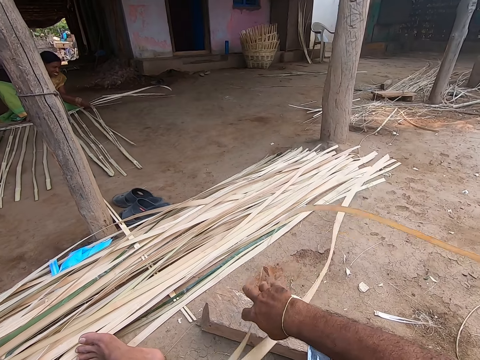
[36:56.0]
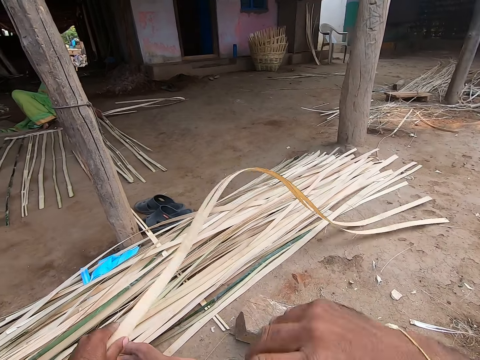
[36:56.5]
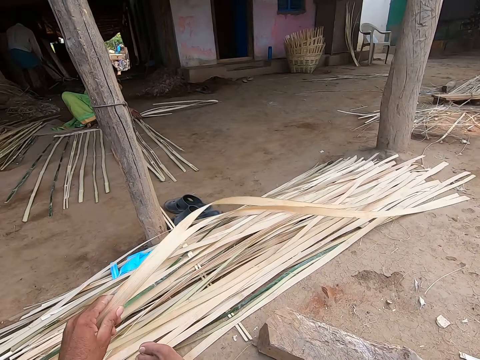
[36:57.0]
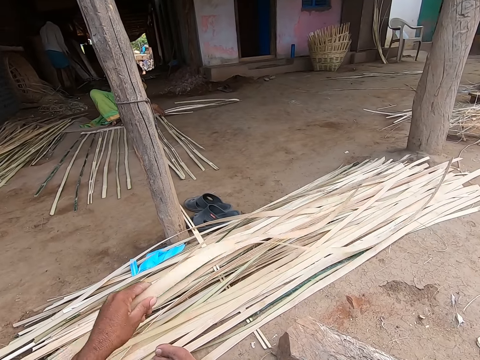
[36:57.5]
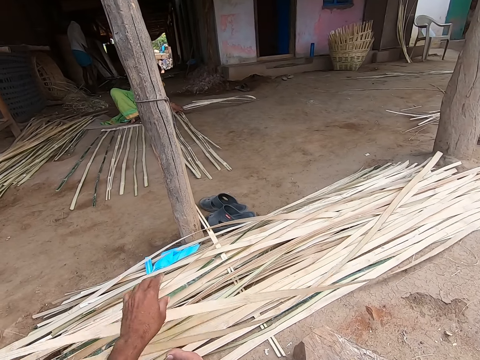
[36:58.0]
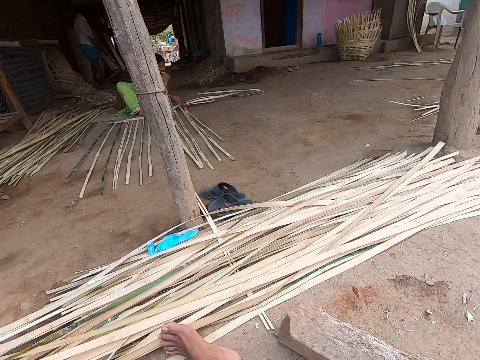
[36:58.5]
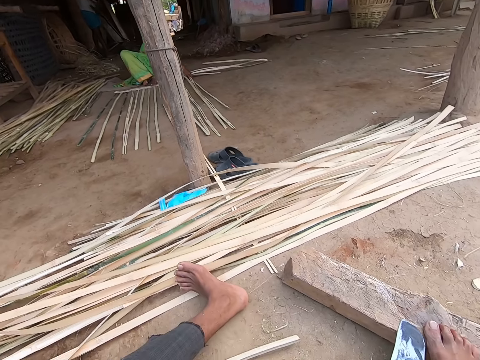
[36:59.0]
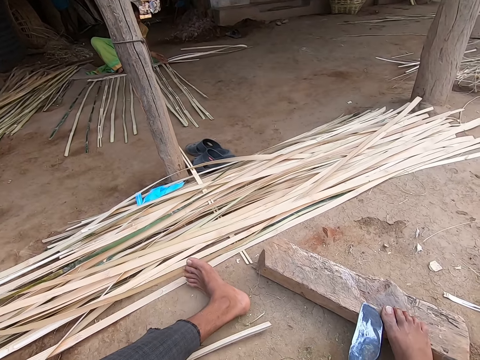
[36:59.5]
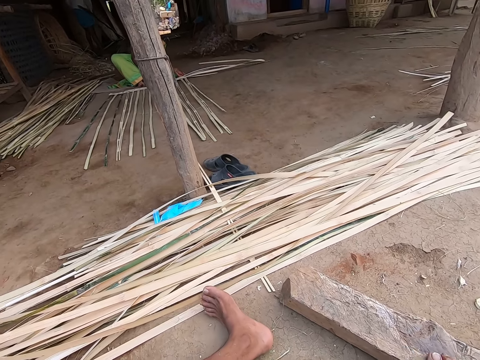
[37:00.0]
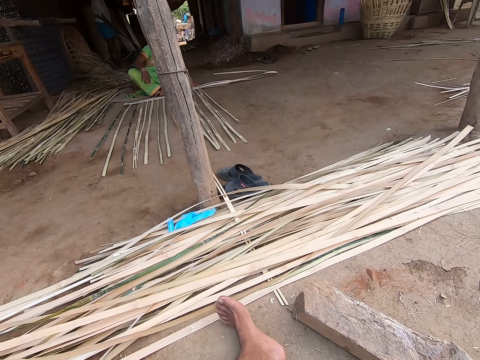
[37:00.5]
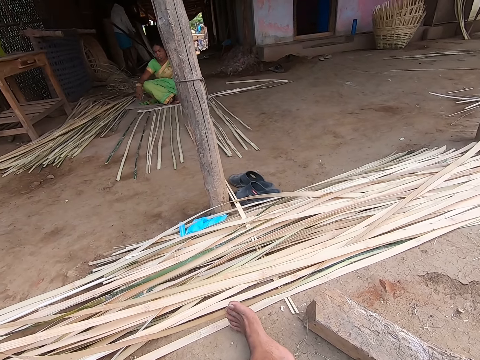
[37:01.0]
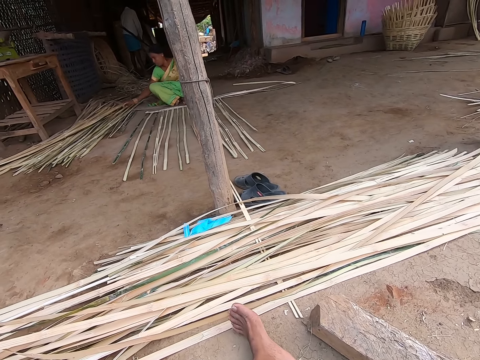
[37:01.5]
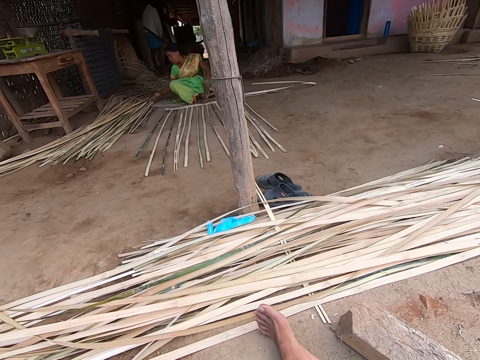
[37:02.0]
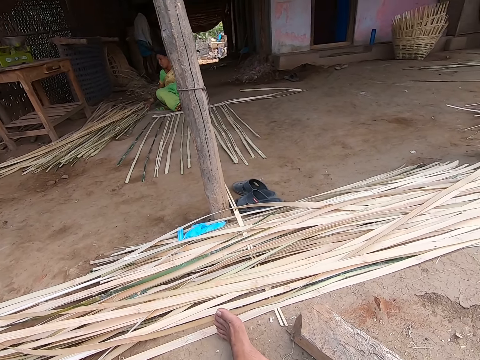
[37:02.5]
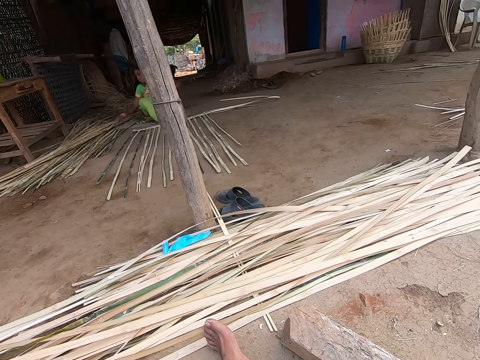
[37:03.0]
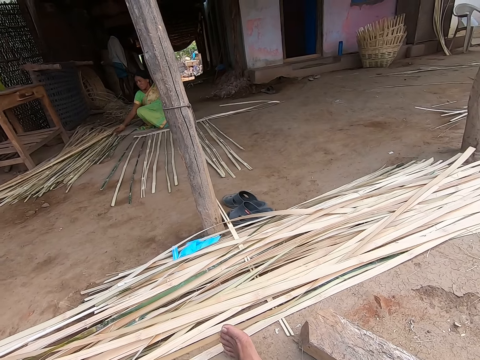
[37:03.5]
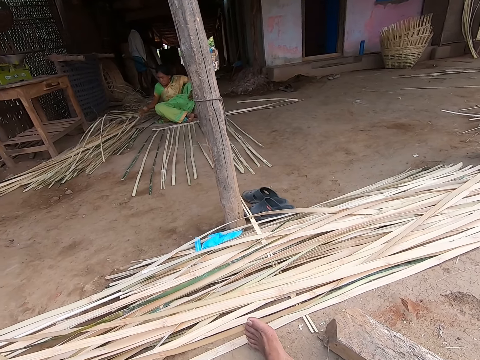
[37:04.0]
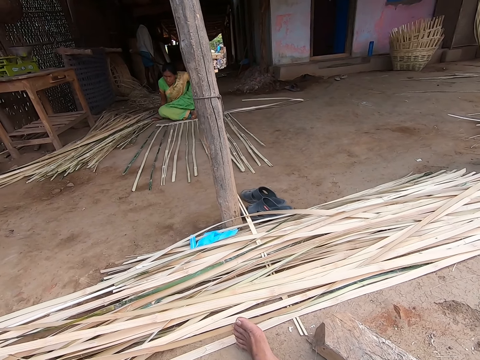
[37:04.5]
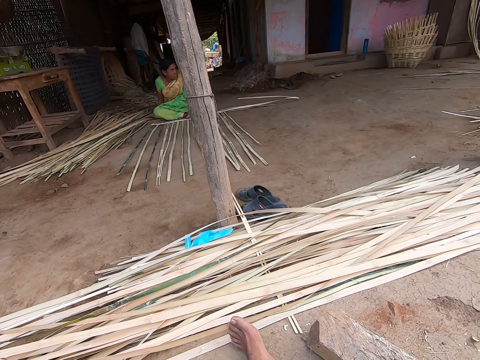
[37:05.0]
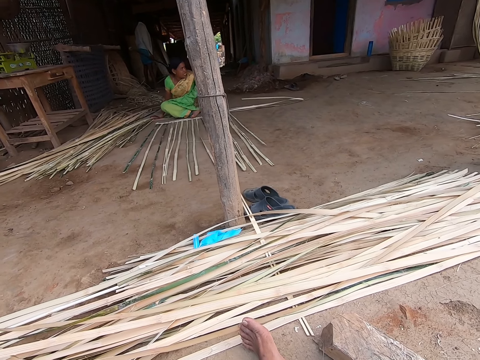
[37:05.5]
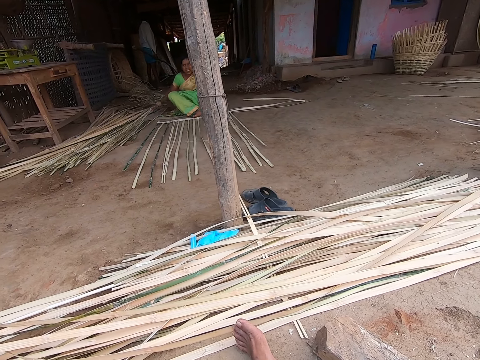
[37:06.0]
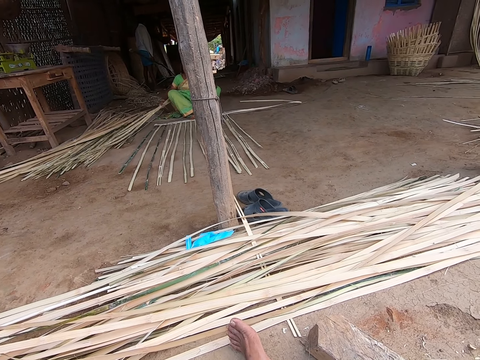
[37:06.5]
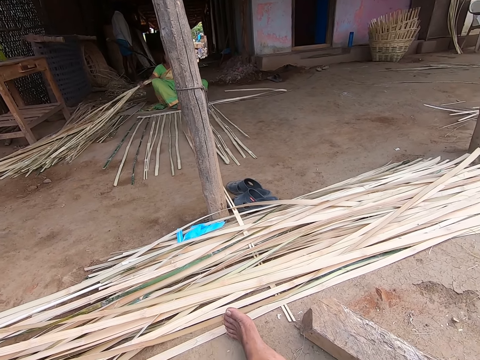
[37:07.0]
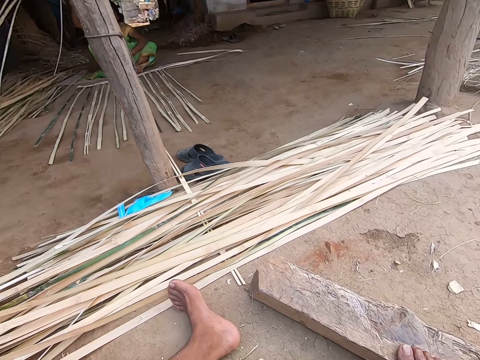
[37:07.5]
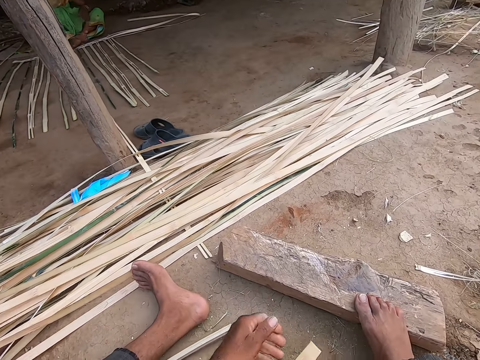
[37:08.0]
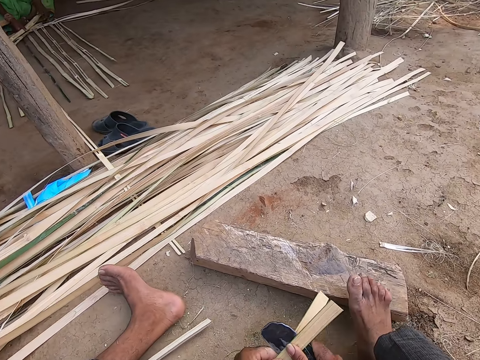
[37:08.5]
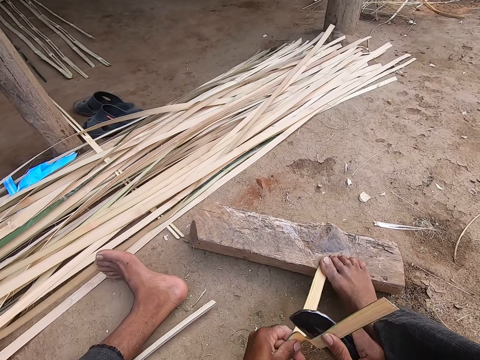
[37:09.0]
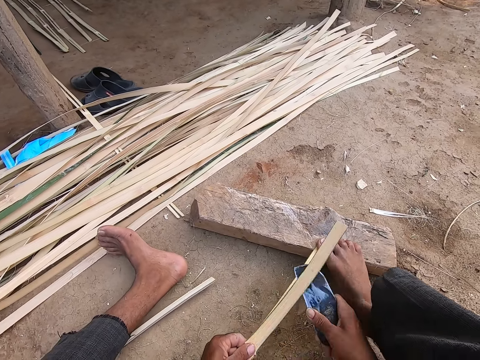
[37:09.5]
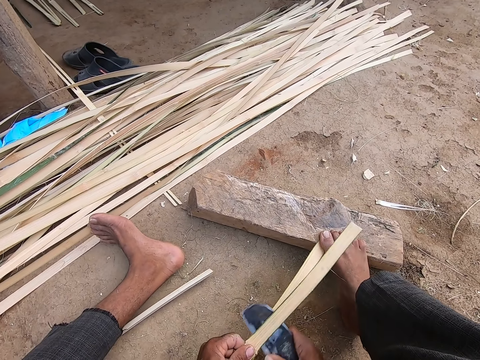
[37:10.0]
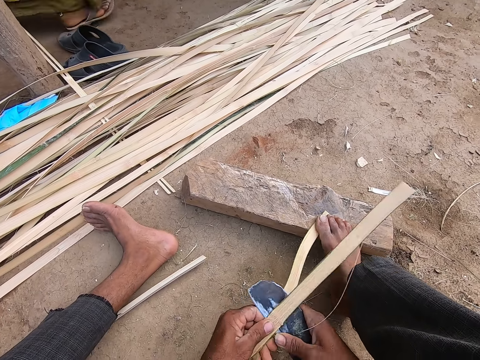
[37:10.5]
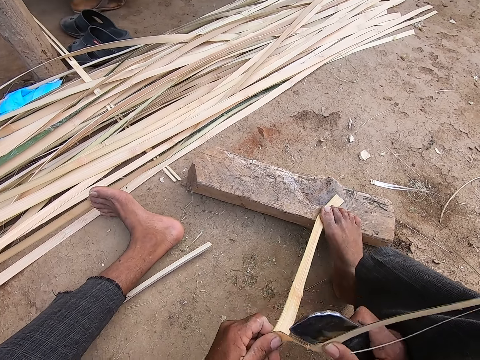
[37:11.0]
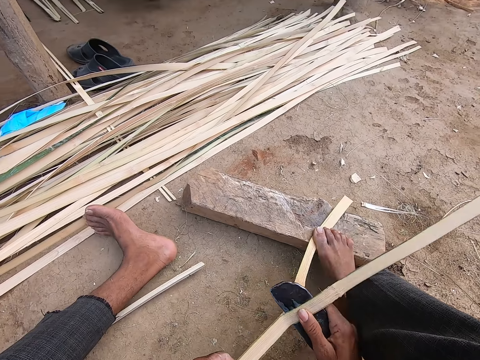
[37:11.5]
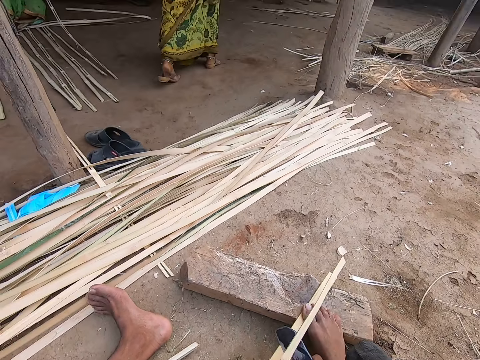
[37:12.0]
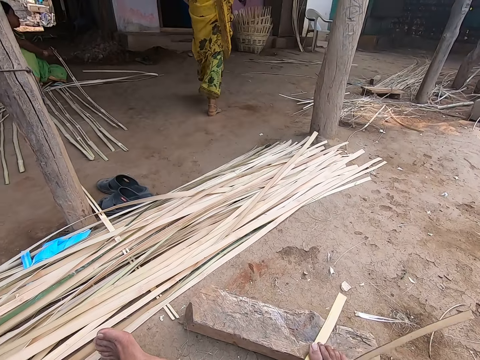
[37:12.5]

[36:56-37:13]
The camera wearer wiggles the bamboo strips with his left hand. He throws the bamboo strips on some bamboo strips on the ground with his left hand. He pulls the knife from the wood with his right hand. A woman picks up some bamboo strips on the ground with her right hand. The woman raises the bamboo strips from the ground with her right hand. The camera wearer strips the bamboo strip in his left hand with the knife in his right hand. He raises his right leg from the wood on the ground. The woman drops the bamboo strips on the ground with her left hand. The woman weaves the bamboo strips on the ground with both hands. The camera wearer places his right leg on the bamboo strip on the wood on the ground. He straightens the sisal.

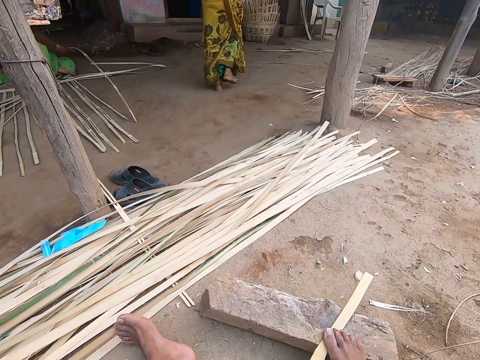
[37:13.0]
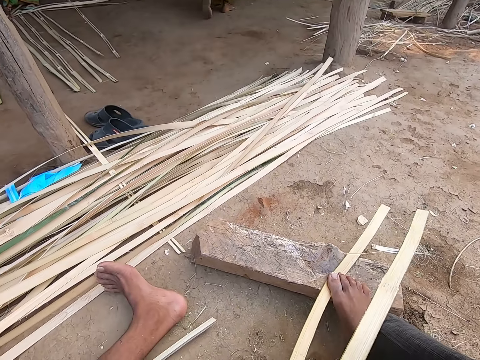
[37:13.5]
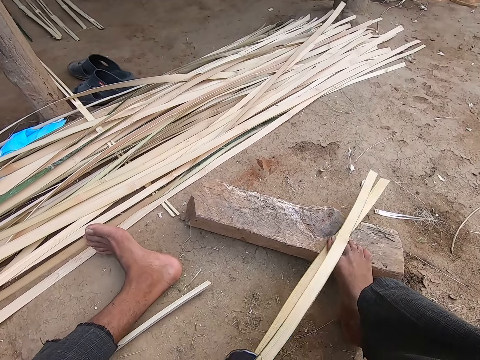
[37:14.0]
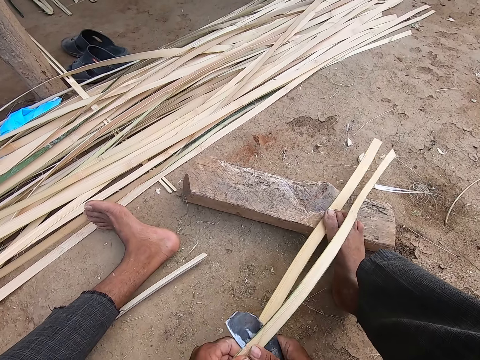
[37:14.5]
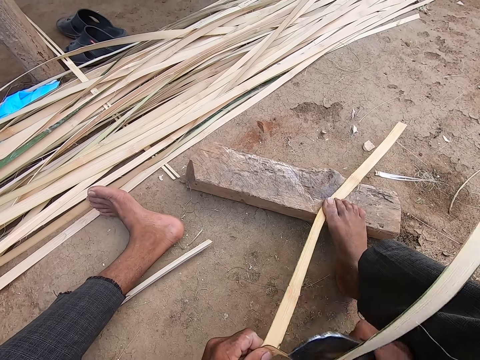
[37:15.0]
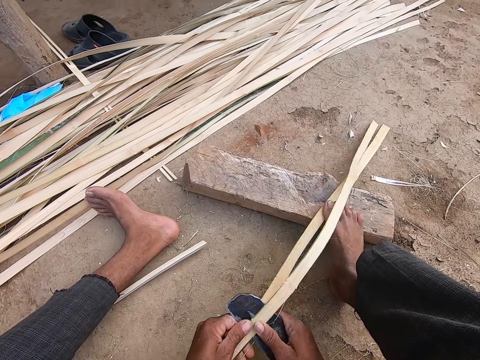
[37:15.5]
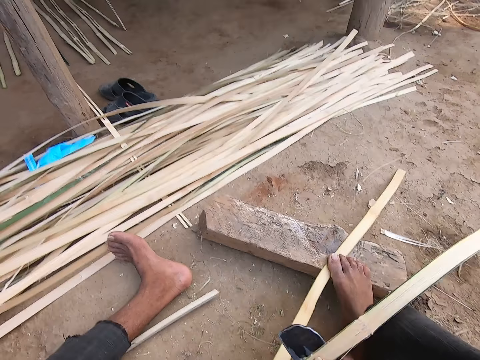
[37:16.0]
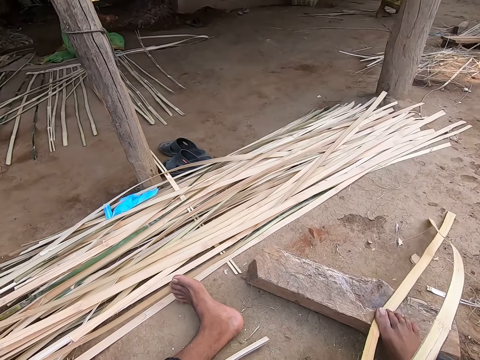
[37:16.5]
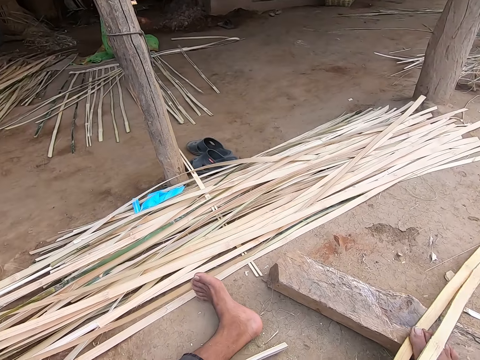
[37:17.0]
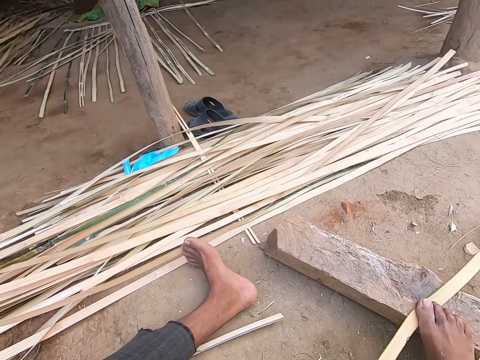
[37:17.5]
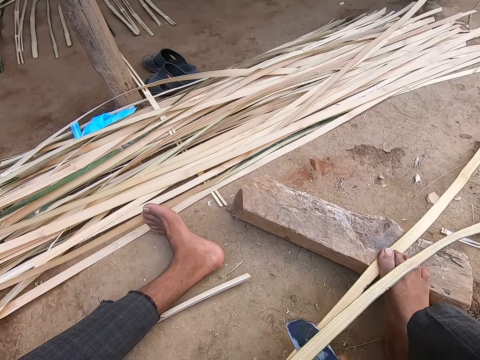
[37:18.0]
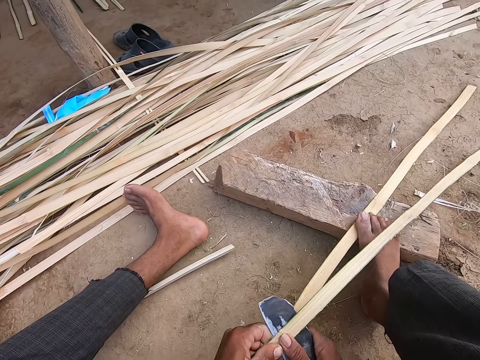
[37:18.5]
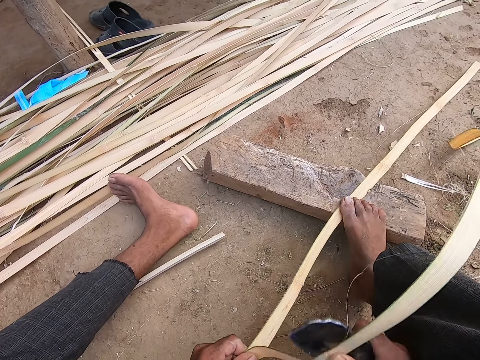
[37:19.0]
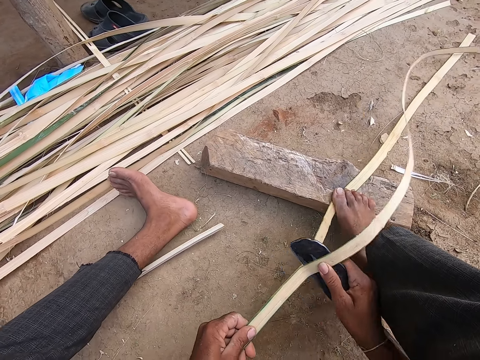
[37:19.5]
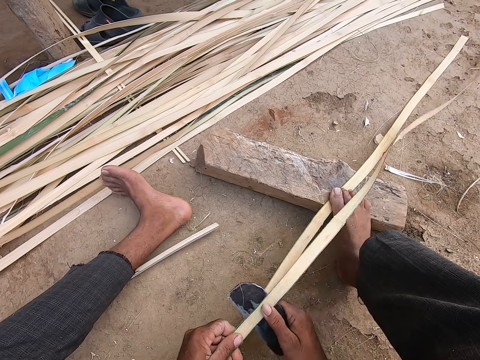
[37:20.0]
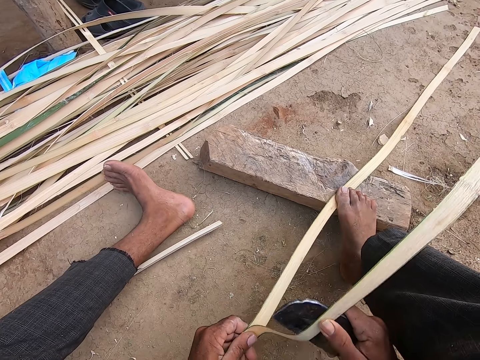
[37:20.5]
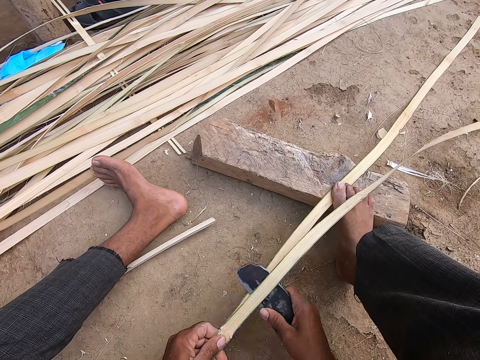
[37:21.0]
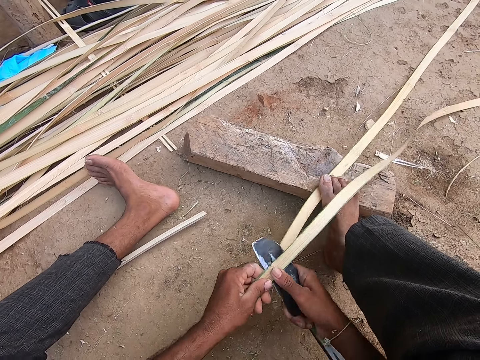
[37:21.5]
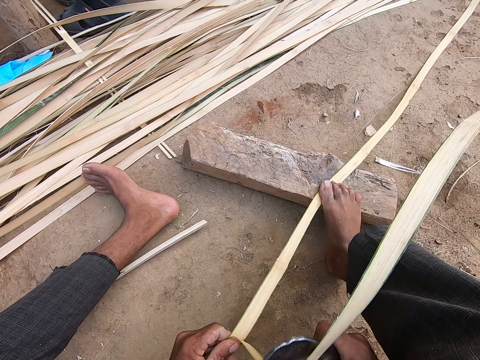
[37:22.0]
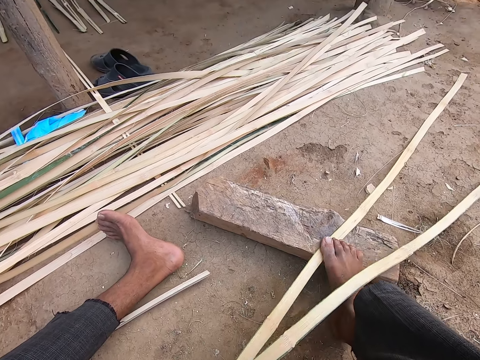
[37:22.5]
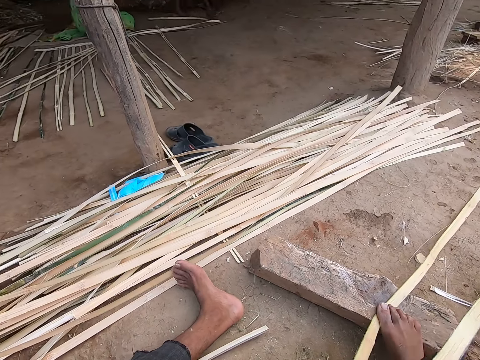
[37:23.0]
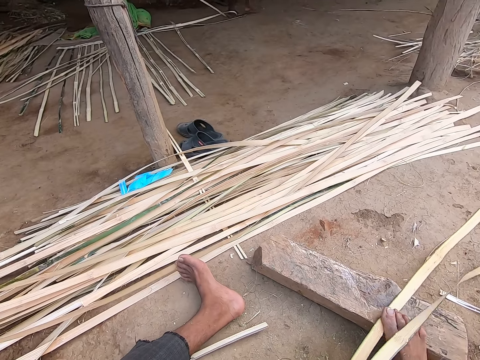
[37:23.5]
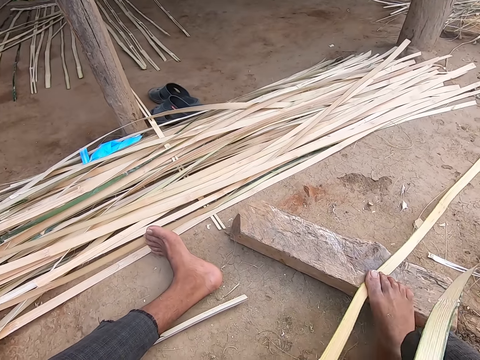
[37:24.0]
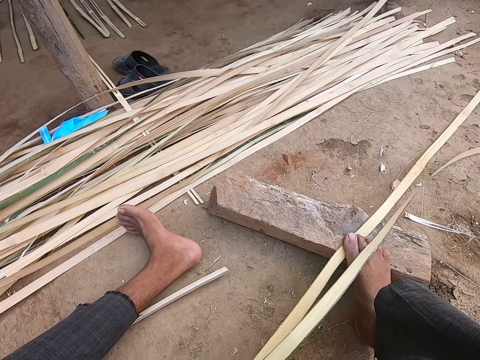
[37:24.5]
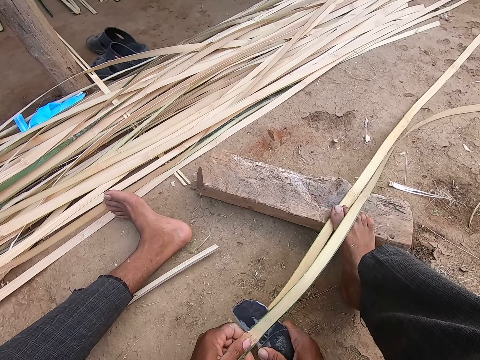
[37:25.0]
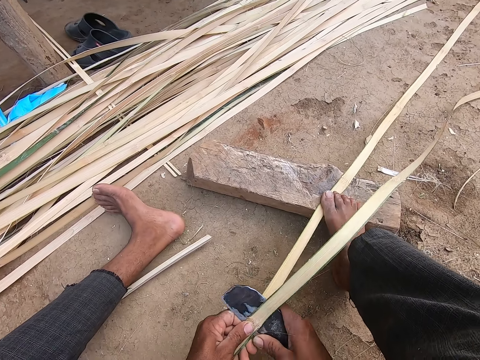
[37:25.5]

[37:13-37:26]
A woman drops a bamboo strip on the ground with her left hand.
